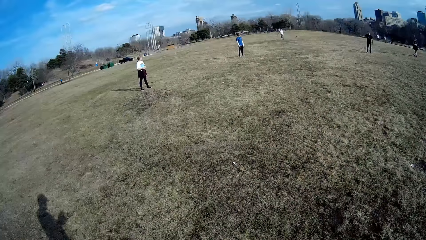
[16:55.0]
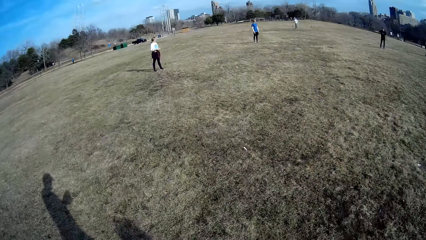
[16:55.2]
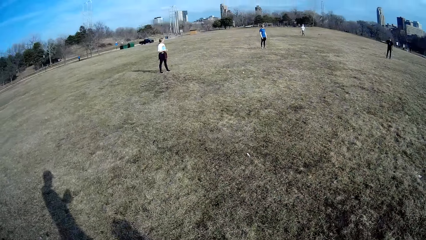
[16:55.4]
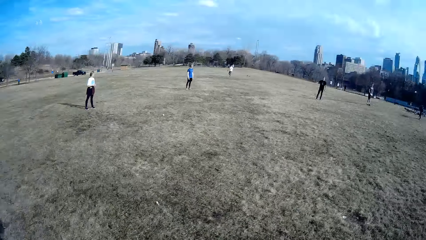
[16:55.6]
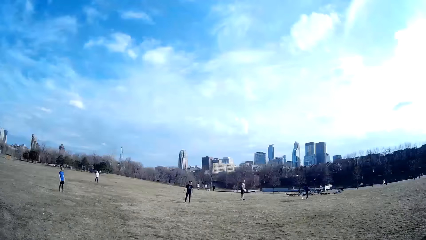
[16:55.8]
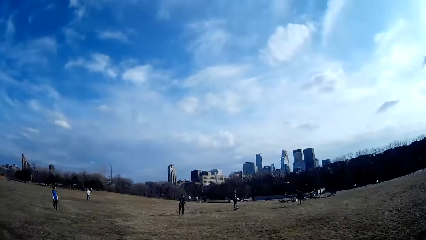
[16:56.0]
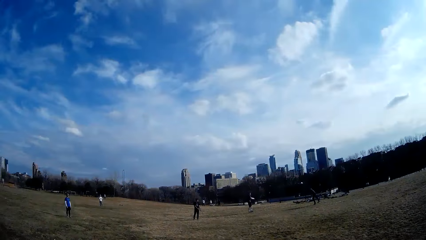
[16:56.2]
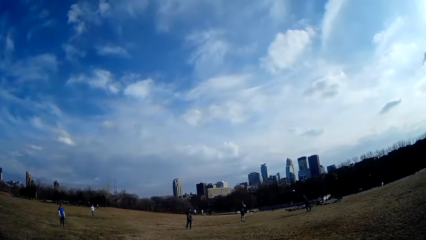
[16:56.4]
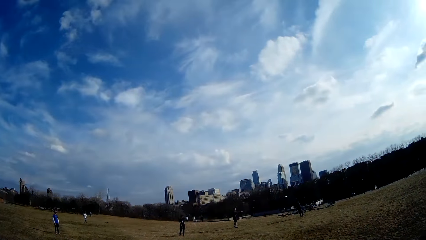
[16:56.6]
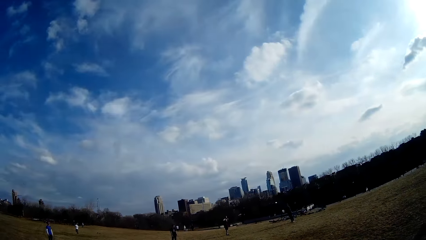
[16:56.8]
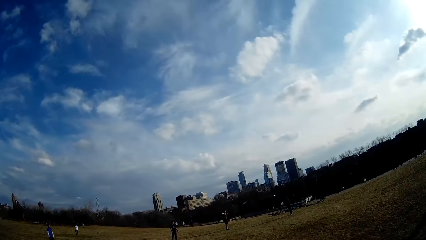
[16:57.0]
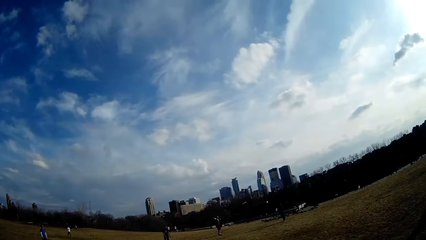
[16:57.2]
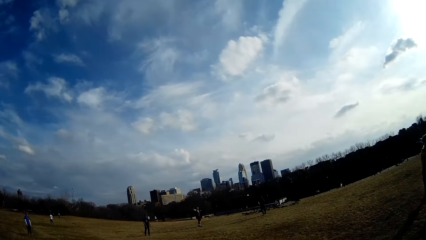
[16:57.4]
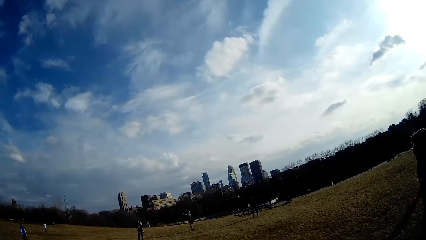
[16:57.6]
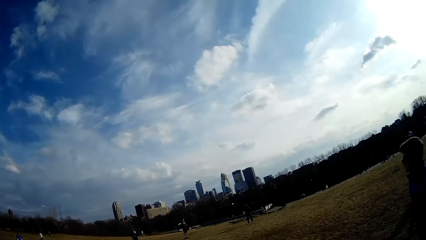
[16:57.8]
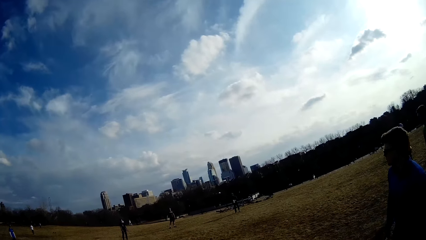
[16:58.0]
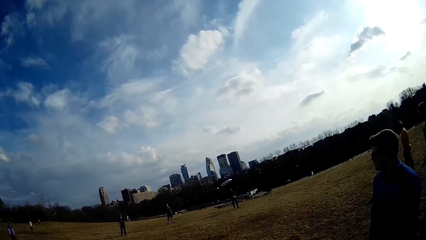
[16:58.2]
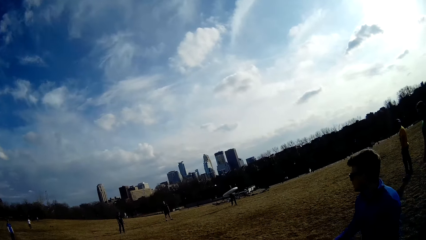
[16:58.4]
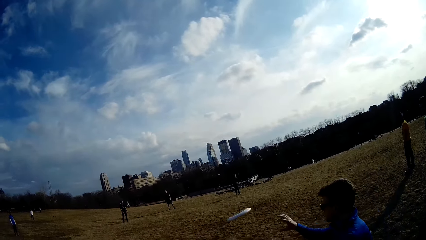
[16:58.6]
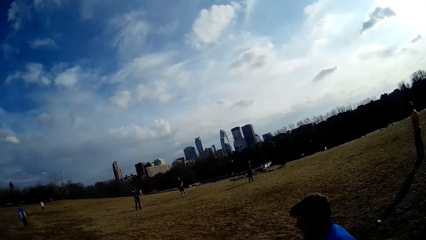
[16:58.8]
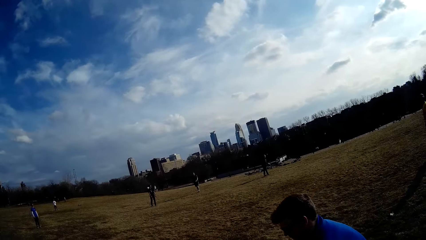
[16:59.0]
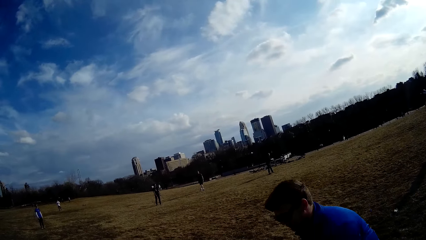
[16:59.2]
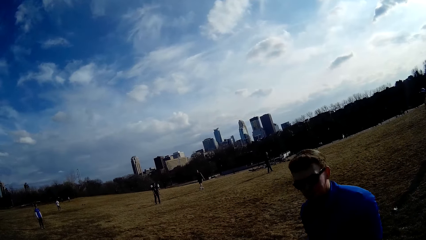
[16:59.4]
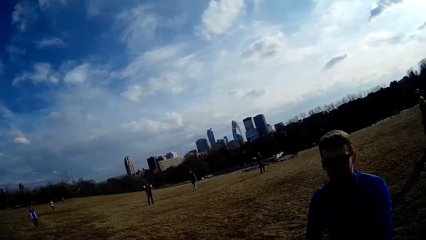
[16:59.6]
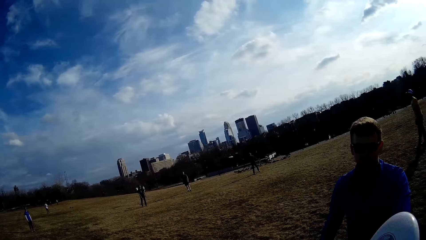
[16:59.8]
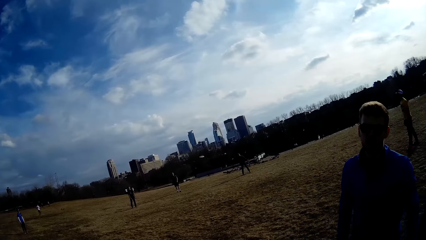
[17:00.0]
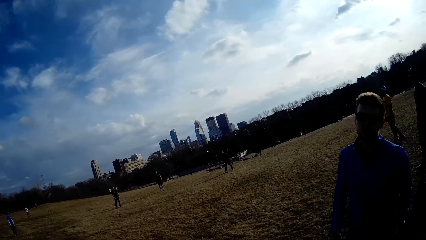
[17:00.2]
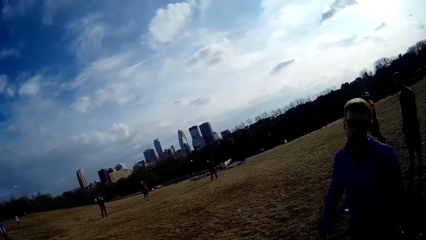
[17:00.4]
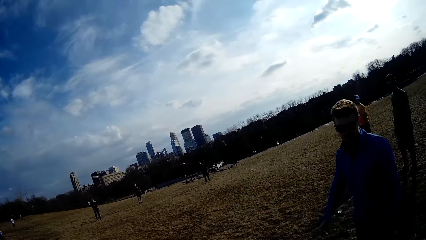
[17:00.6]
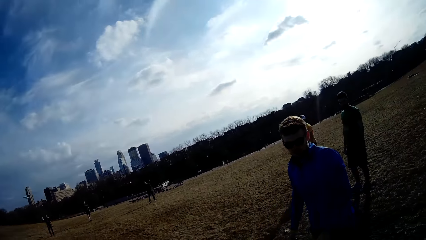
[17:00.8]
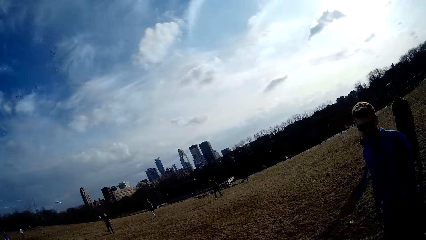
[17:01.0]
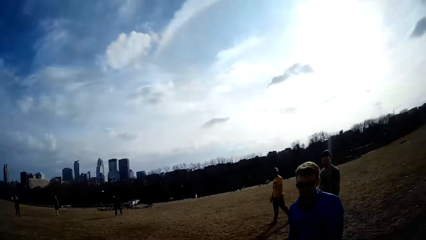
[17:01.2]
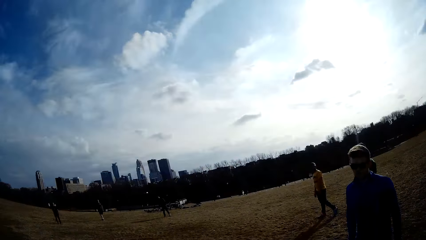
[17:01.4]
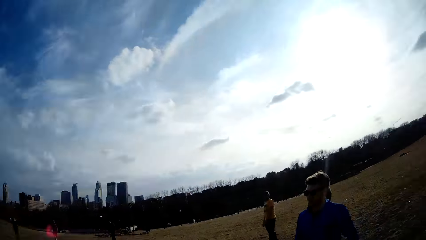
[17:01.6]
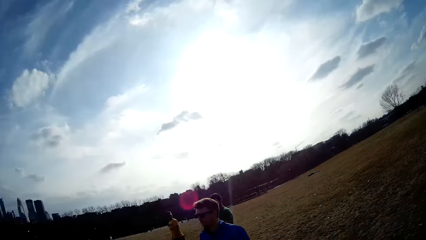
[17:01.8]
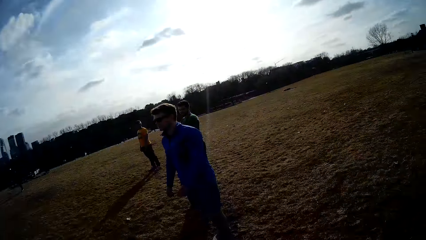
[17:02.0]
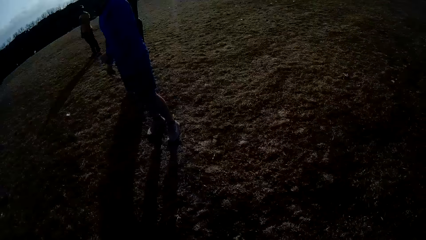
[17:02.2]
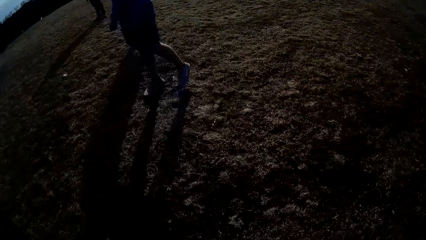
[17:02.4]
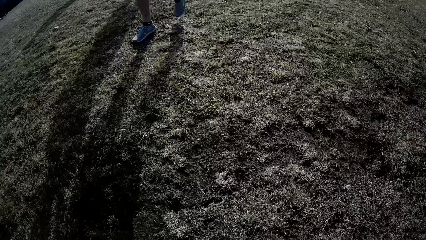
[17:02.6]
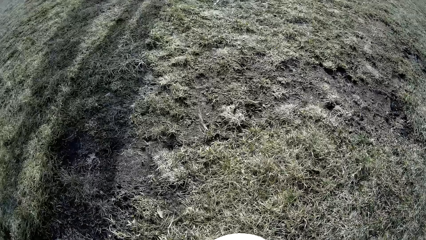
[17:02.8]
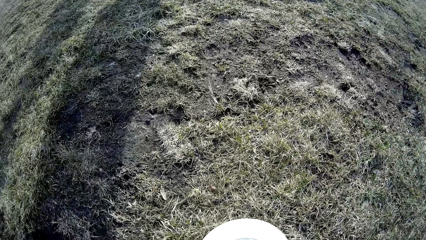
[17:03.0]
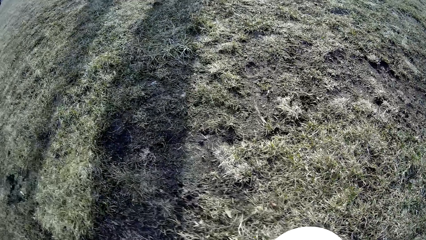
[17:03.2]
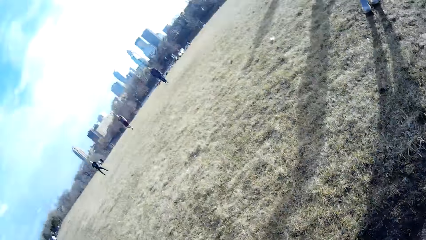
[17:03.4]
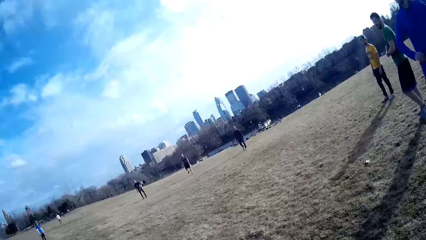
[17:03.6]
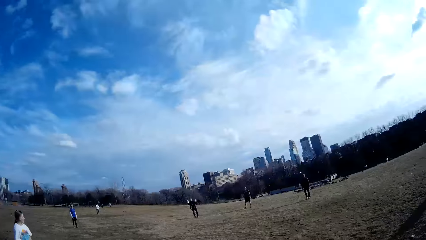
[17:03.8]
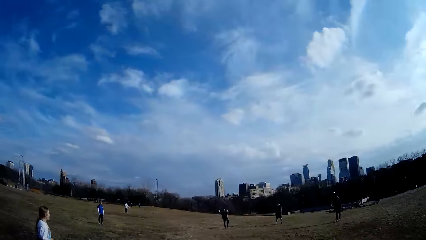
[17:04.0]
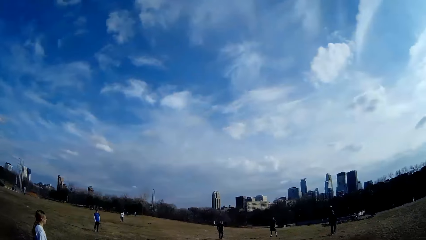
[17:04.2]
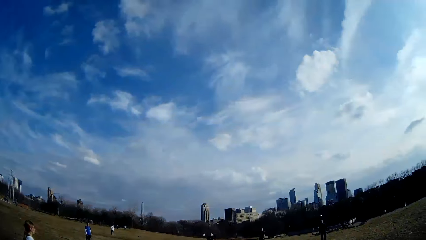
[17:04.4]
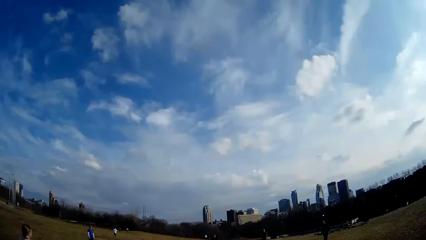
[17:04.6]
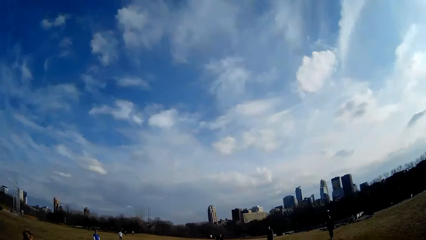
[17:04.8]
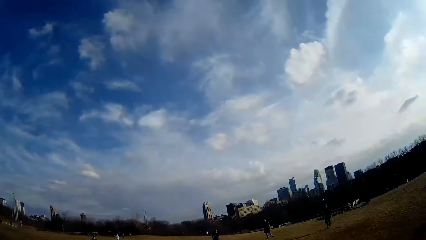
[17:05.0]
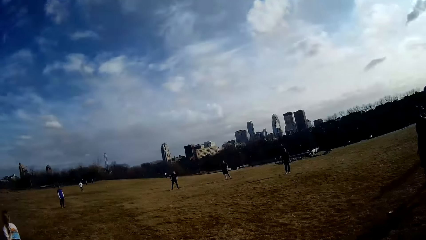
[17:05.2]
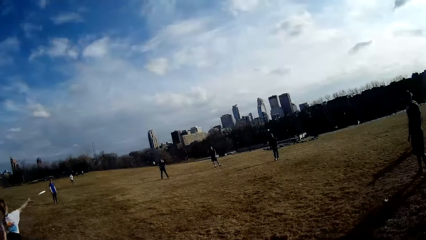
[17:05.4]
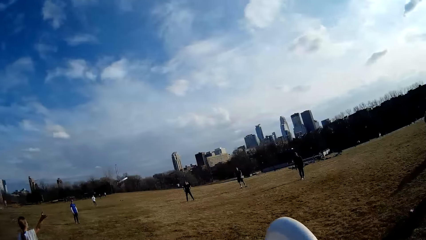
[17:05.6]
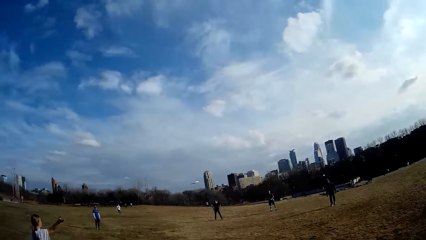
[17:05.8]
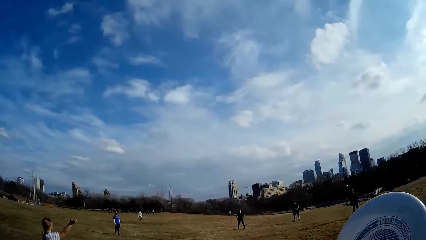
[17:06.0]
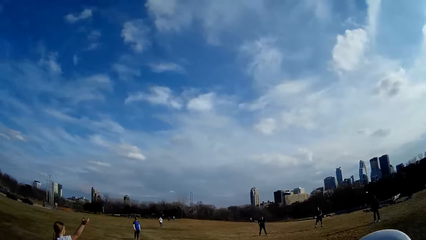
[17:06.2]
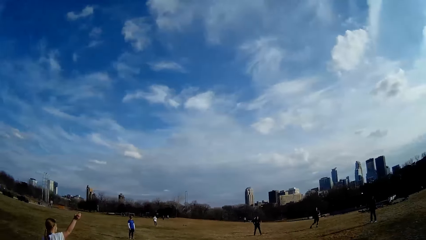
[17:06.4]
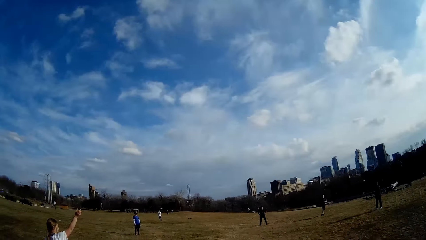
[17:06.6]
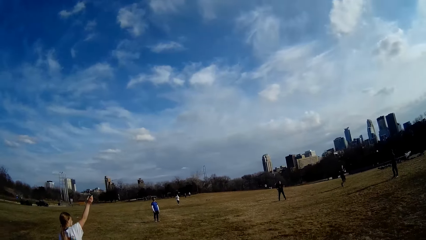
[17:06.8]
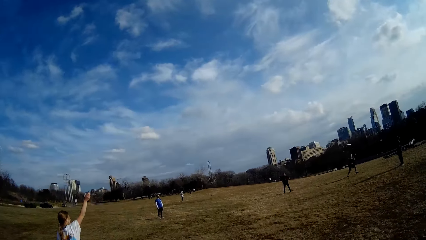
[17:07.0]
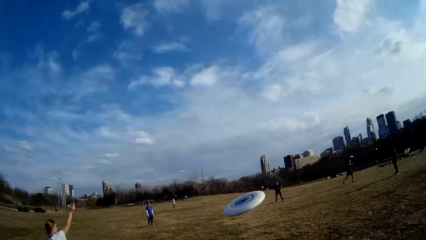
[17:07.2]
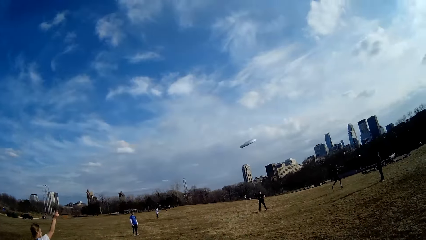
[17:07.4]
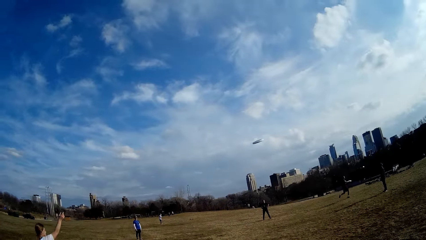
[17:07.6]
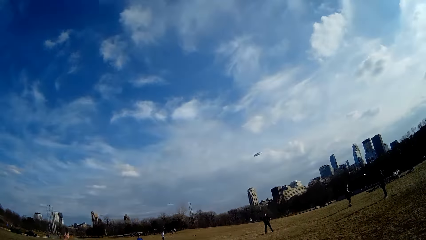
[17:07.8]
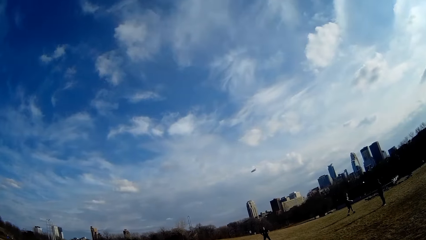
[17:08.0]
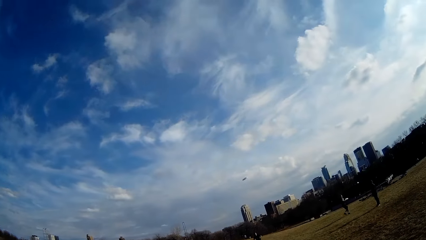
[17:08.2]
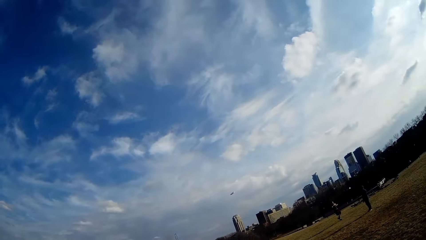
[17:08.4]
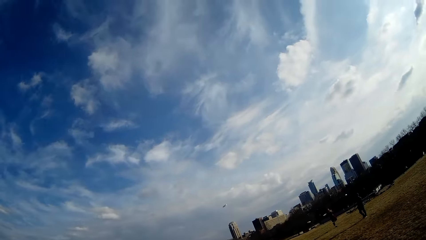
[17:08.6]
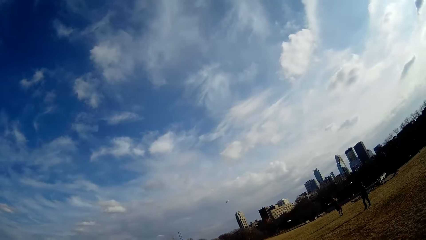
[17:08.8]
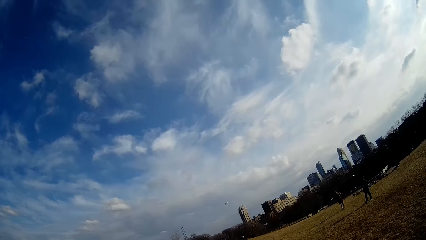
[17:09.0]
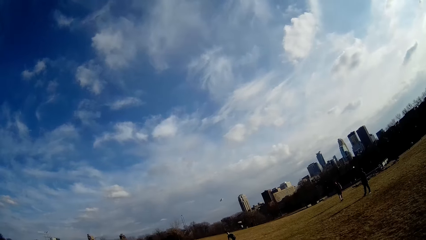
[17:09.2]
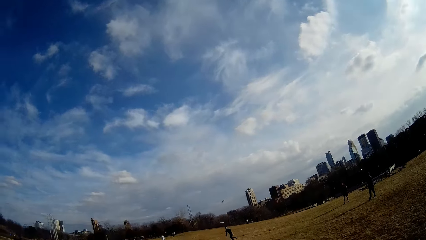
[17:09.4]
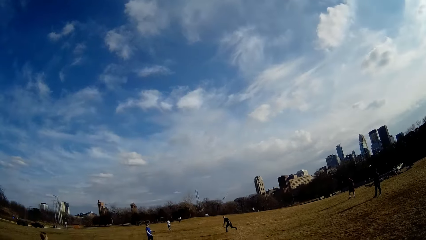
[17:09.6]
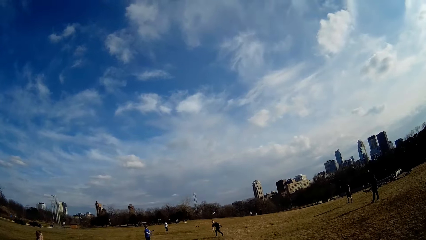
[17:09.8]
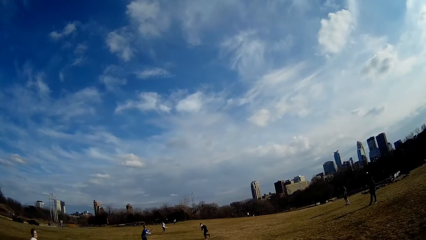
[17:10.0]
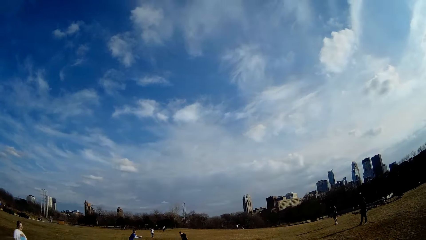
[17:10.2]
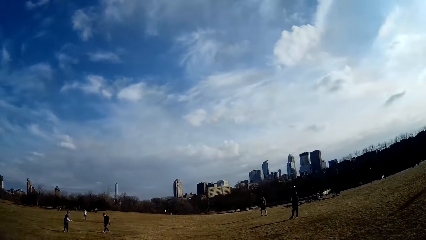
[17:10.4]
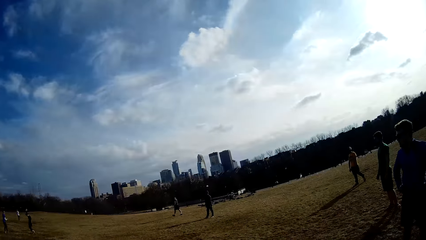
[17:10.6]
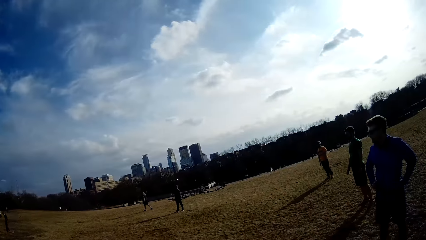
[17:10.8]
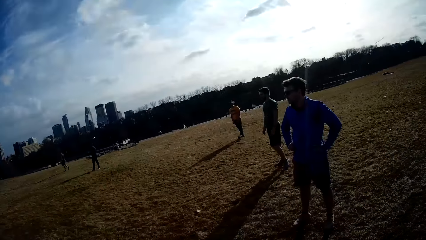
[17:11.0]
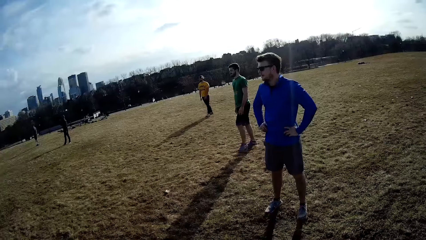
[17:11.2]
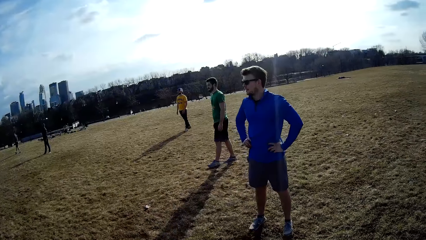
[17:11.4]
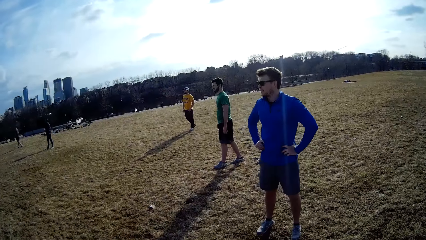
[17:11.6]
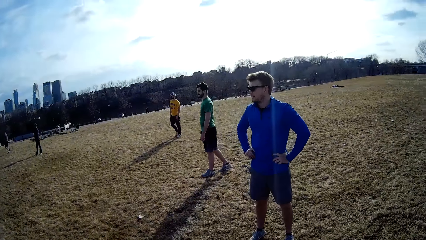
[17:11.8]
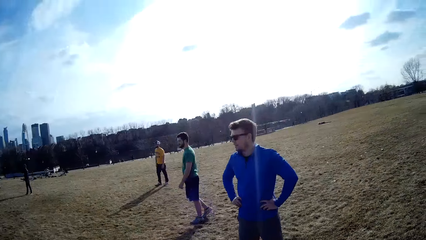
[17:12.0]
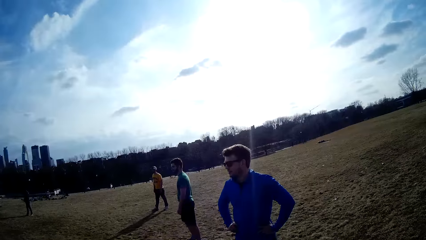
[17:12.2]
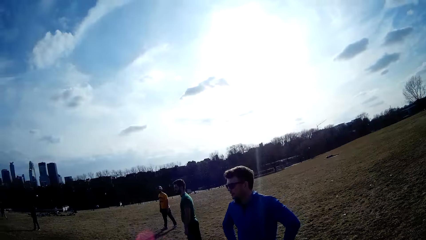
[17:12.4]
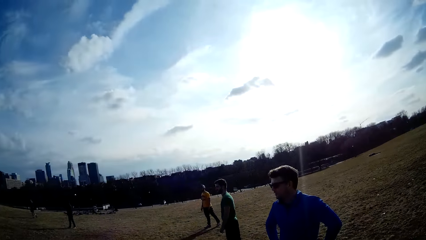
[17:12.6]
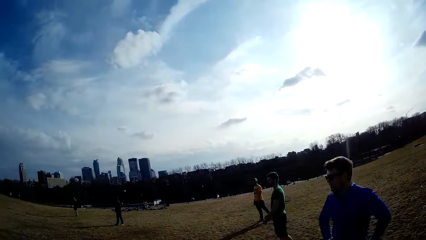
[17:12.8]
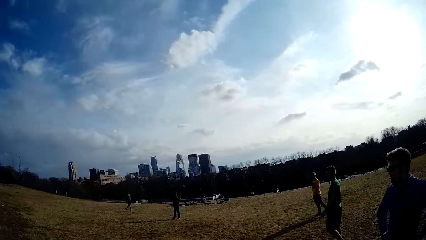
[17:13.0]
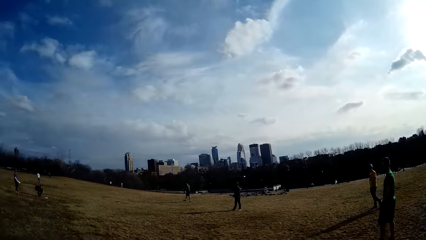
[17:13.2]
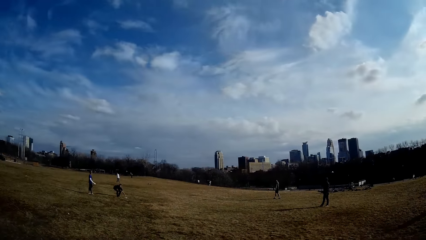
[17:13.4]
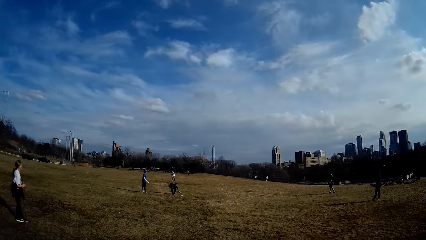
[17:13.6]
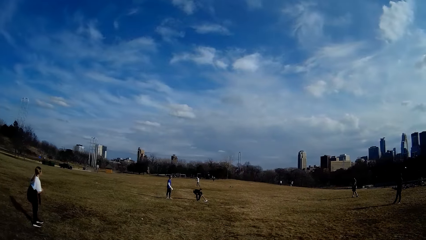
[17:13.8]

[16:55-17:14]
A man throws the slate or flying plate in the air. Another man makes for the slate in the air. He catches the flying plate. A man throws the flying plate to the camera wearer as he walks backwards. The camera wearer holds the slate. They throw the slate in the air. The first man runs to catch the flying plate. Another man makes for the slate in the air. Another man catches the slate in the air. The second man stands in the field. Two men walk in the field.
